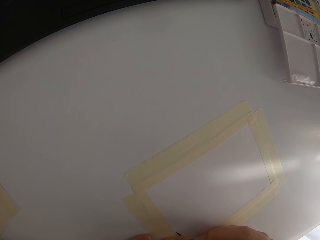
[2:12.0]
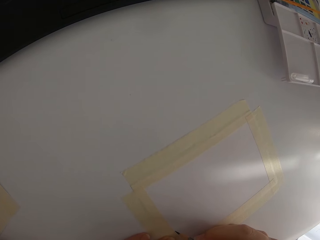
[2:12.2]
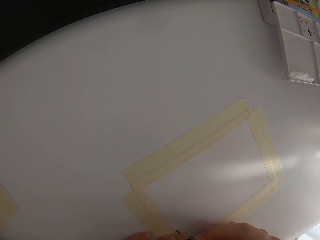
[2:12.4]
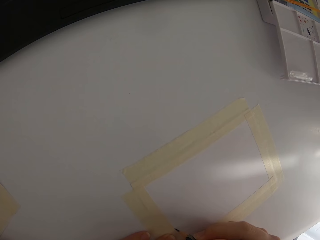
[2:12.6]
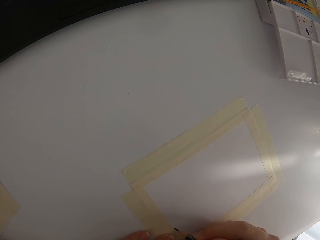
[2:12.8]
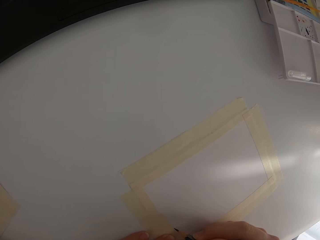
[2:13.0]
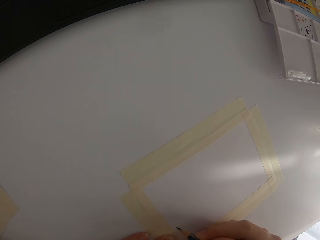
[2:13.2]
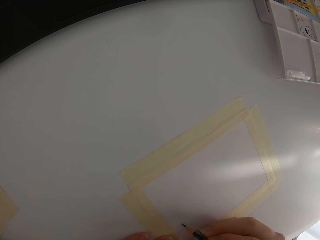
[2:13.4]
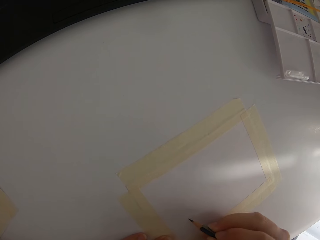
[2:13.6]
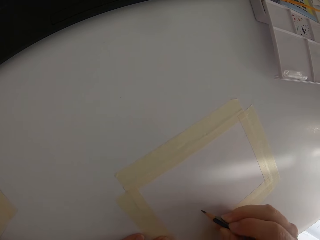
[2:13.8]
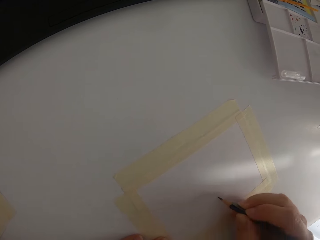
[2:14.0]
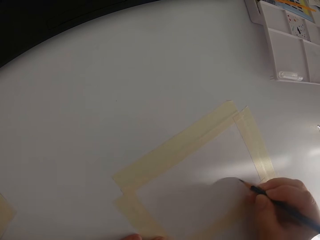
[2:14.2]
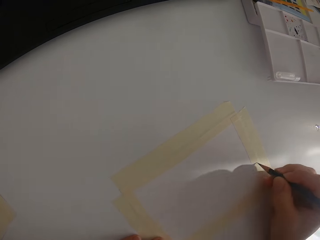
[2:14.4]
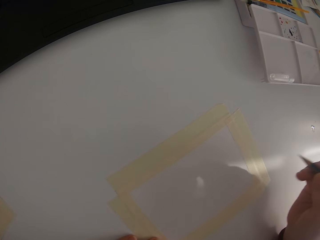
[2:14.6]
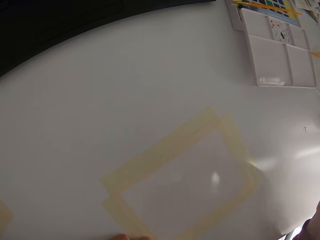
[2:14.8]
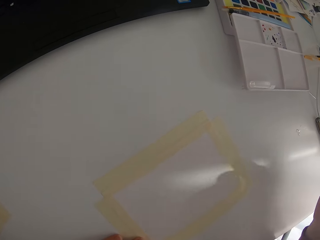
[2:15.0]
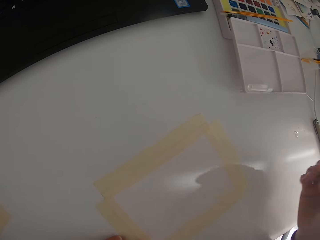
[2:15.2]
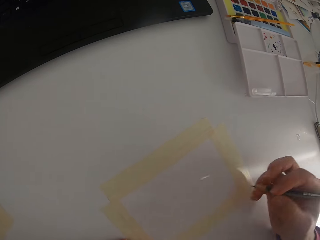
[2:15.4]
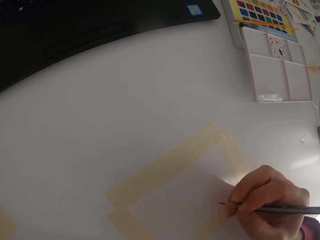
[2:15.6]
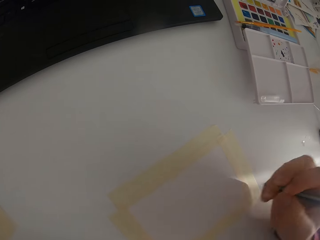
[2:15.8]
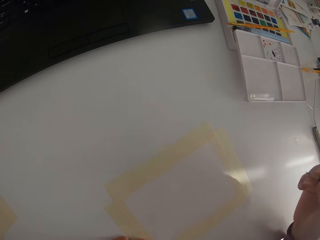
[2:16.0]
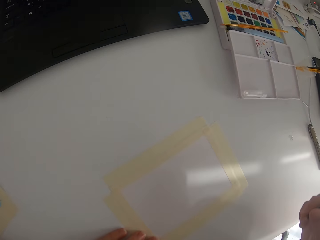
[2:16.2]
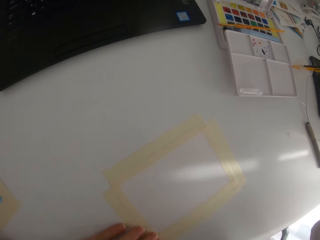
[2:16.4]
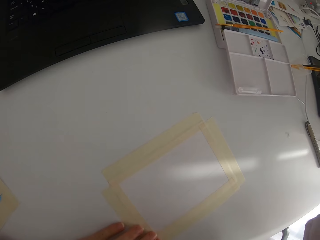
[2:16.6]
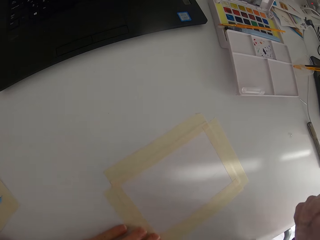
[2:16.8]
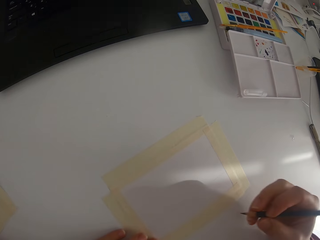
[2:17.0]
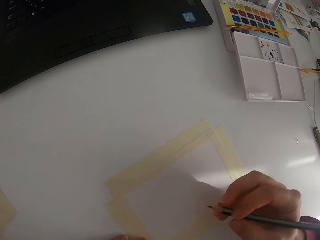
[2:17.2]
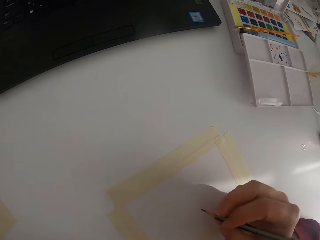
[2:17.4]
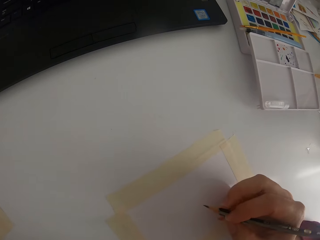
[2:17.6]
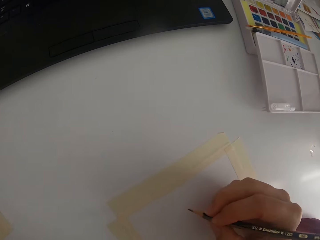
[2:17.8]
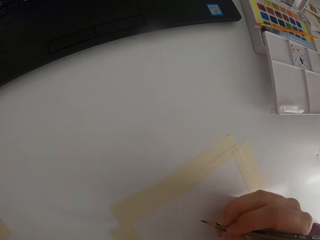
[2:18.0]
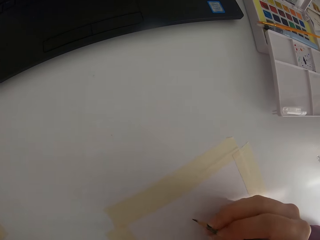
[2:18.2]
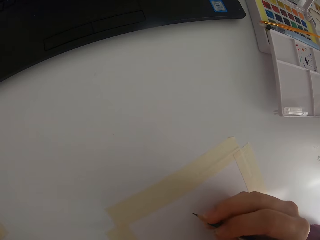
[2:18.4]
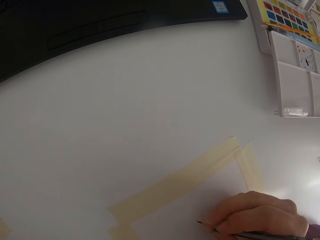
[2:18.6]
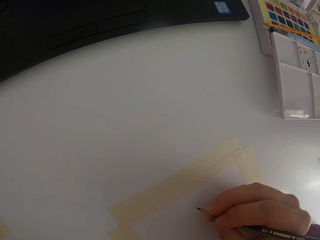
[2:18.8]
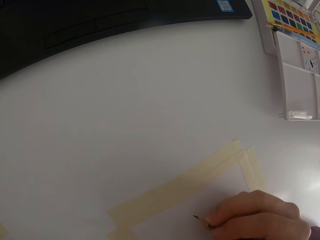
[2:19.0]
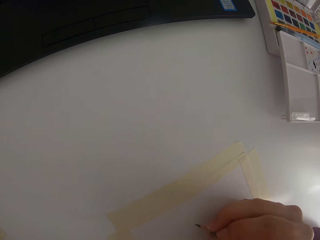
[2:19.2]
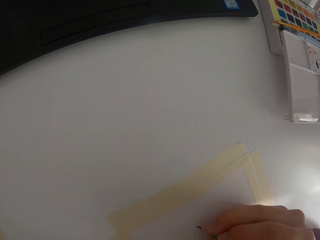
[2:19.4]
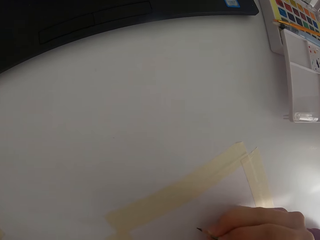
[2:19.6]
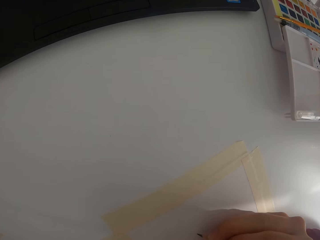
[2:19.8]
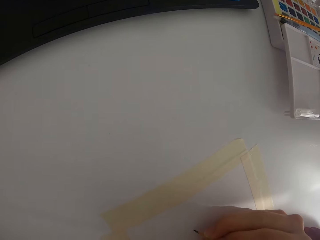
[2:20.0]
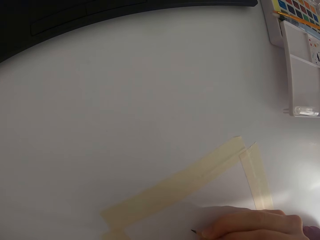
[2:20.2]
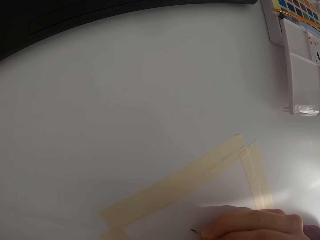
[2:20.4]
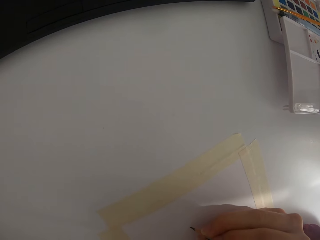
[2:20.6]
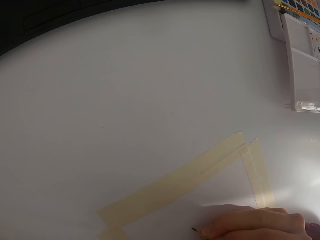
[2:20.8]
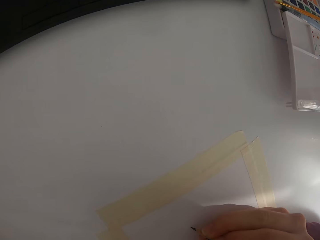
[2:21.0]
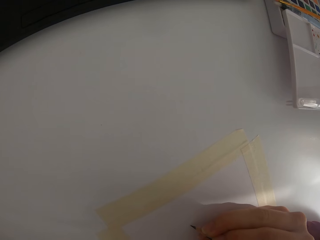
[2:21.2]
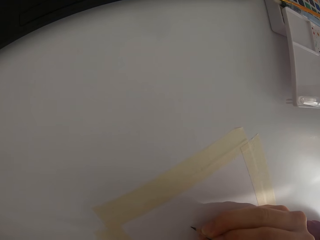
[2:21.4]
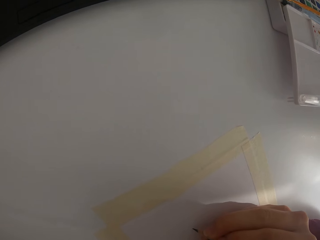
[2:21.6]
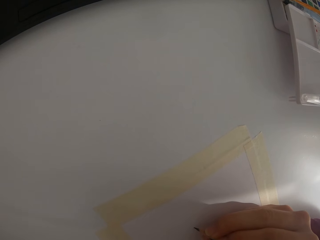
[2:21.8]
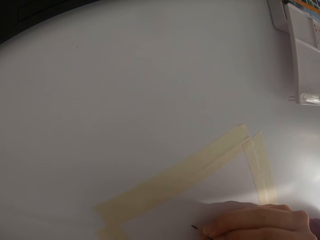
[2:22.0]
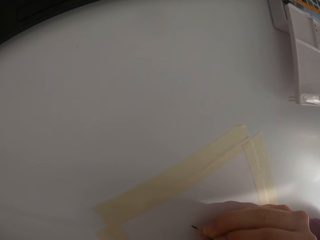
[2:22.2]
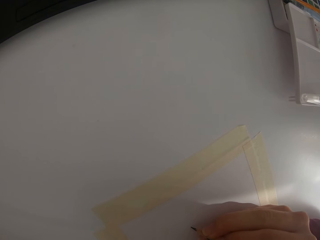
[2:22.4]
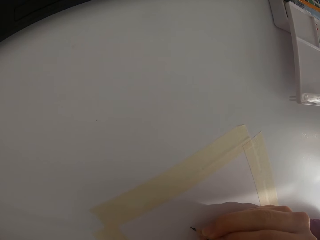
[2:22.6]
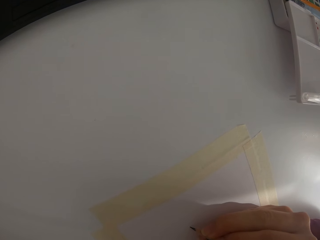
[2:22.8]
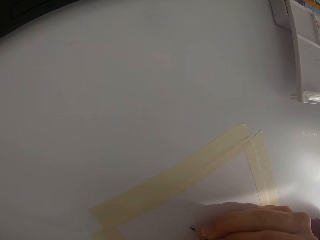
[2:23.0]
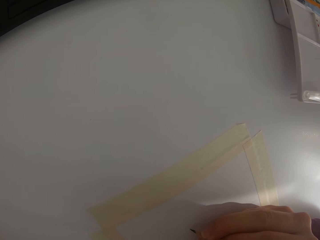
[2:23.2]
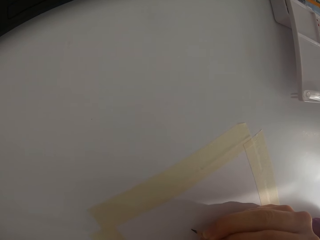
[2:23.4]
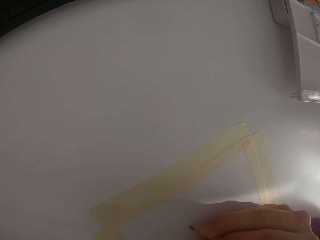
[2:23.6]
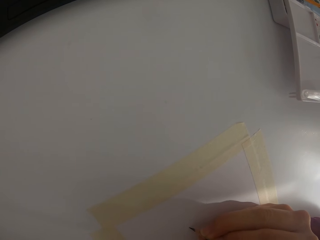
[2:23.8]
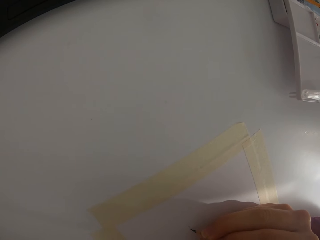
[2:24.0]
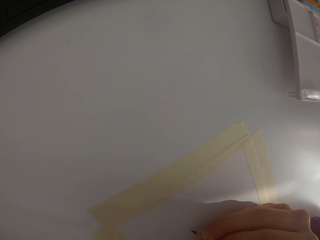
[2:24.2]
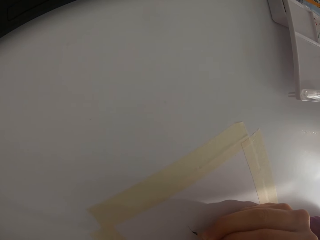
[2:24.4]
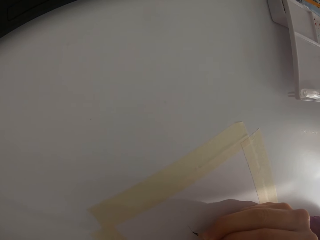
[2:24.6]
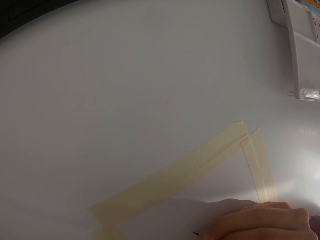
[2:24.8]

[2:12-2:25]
The camera wearer draws on the paper with a pencil. They draw on the paper repeatedly.

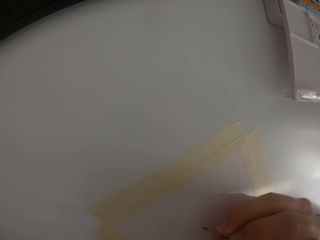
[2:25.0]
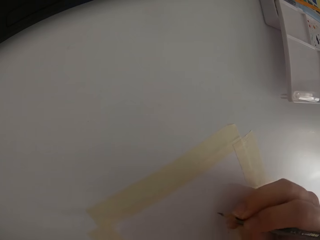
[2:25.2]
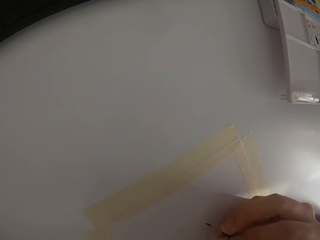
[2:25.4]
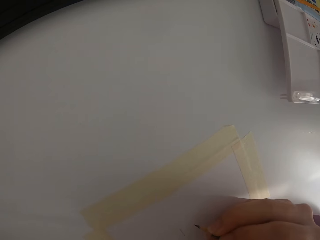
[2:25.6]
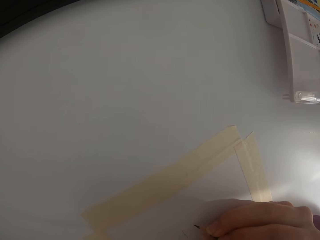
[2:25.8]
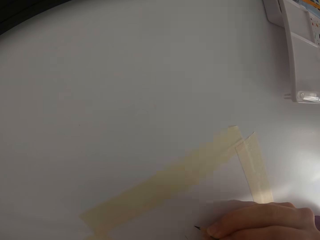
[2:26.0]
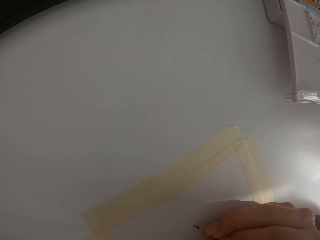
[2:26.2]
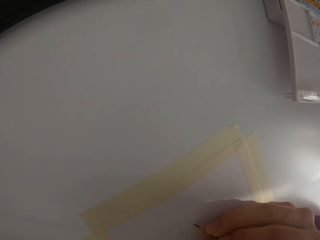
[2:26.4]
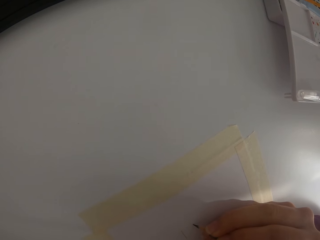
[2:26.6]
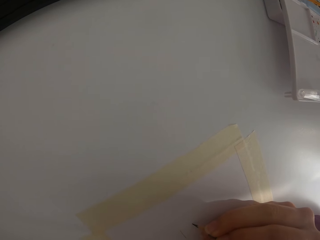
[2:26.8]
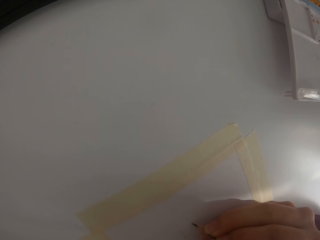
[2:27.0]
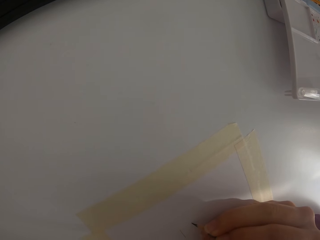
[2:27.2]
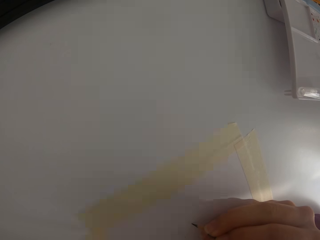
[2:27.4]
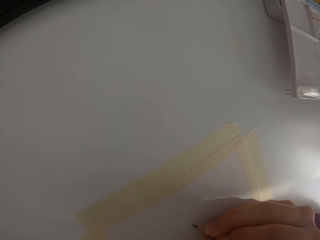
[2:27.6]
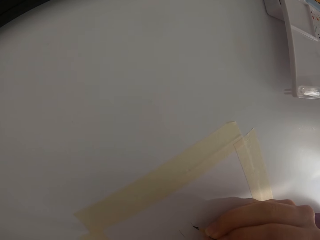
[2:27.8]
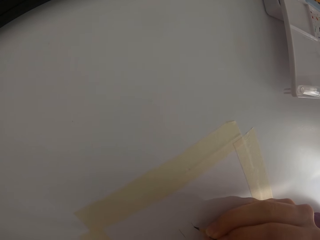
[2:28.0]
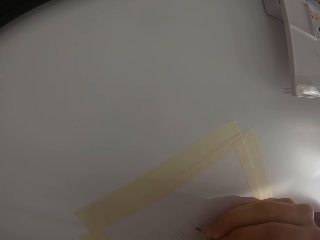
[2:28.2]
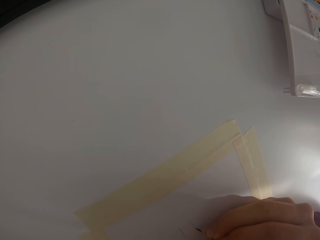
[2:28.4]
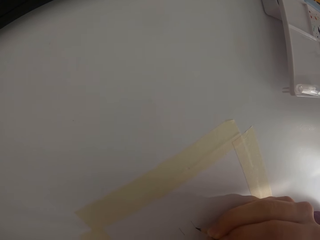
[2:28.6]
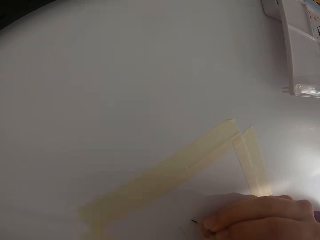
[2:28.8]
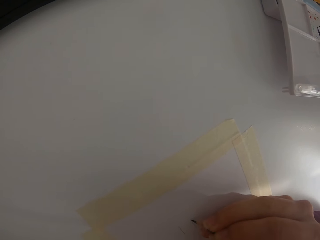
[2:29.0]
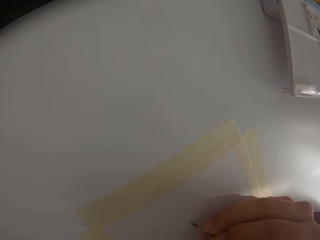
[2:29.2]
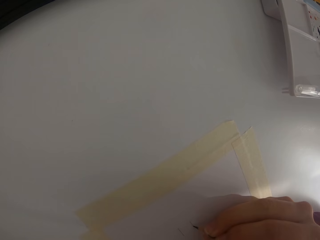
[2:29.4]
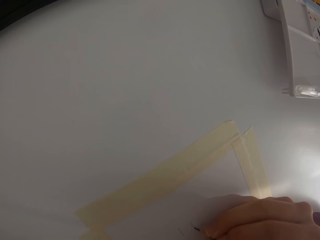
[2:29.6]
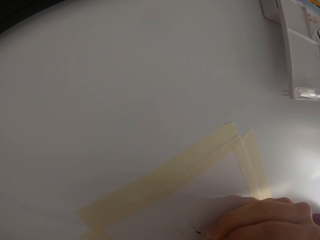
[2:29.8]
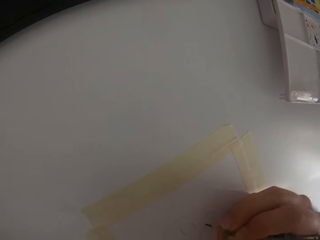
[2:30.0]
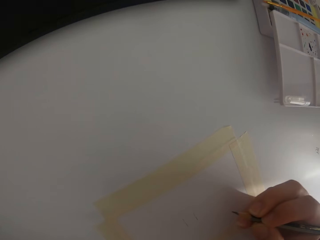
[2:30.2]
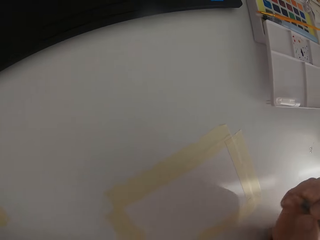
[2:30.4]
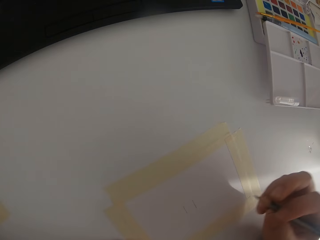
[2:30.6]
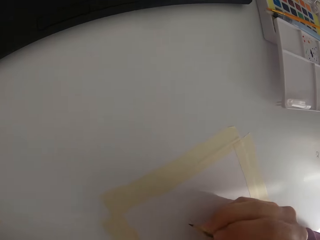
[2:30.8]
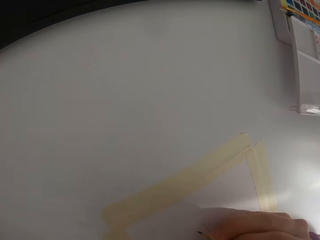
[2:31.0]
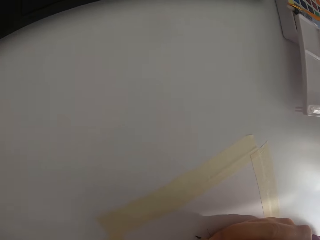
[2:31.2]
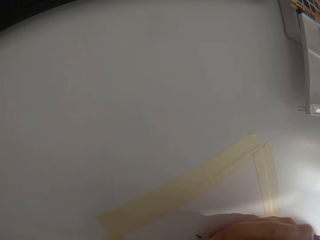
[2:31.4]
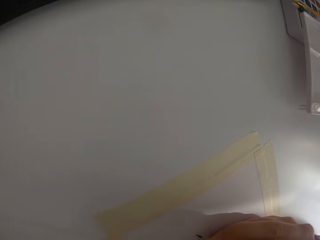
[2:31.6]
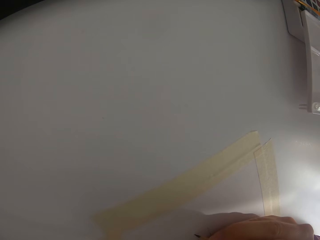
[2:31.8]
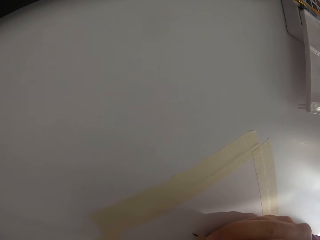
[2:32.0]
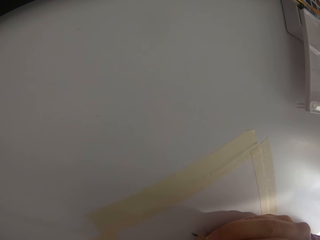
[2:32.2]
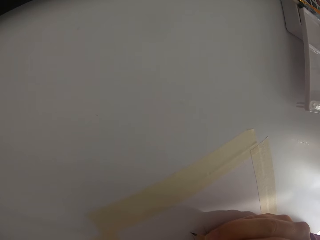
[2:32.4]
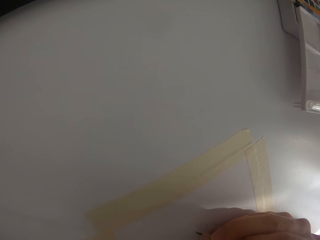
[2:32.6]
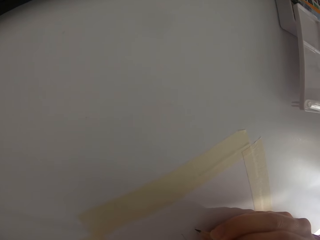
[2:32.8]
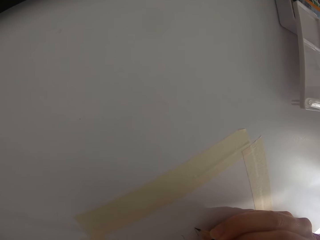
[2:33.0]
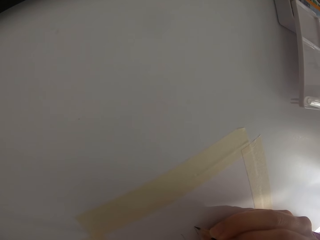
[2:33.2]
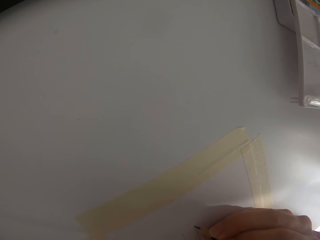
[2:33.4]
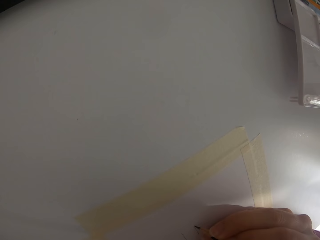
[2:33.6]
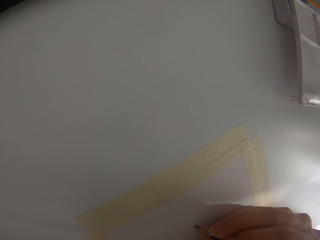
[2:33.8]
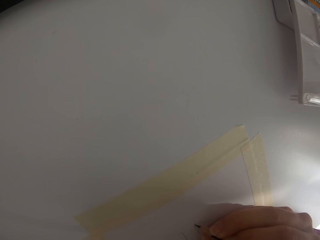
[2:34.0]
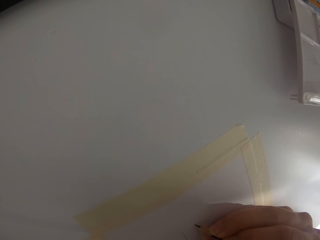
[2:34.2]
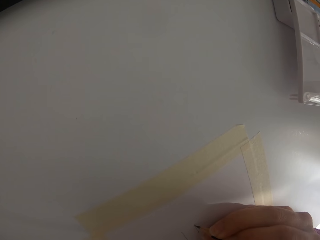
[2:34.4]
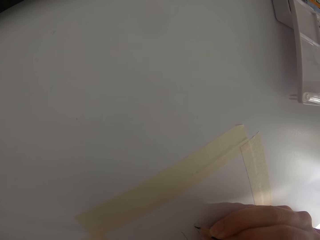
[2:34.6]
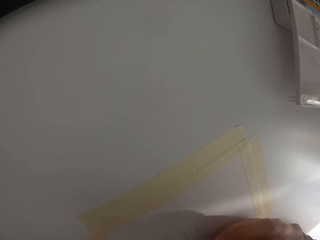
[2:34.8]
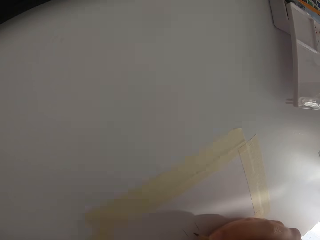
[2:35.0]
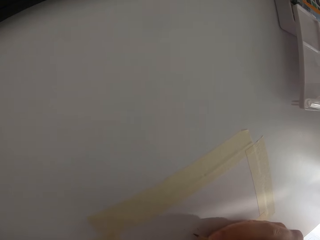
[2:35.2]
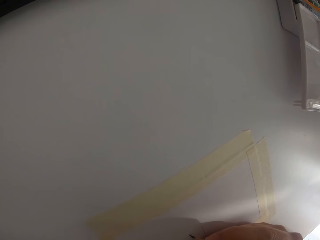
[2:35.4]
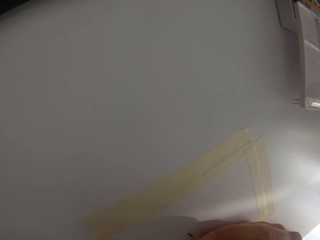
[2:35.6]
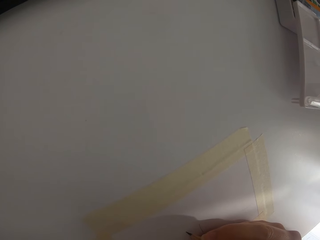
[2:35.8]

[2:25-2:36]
The camera wearer draws on the paper. They draw on the paper again.
